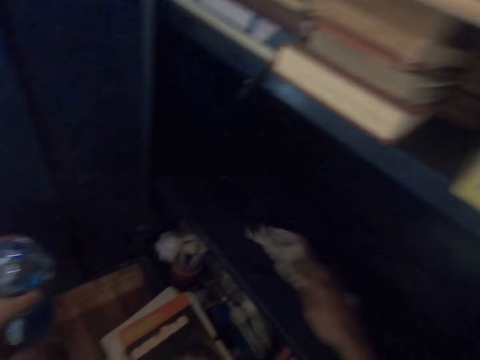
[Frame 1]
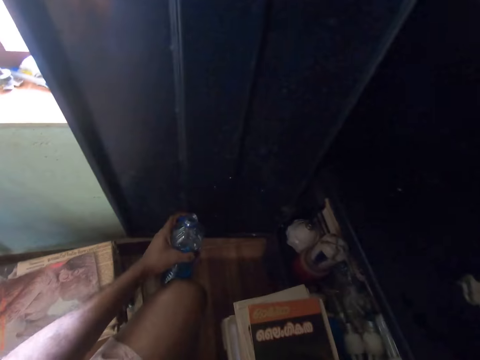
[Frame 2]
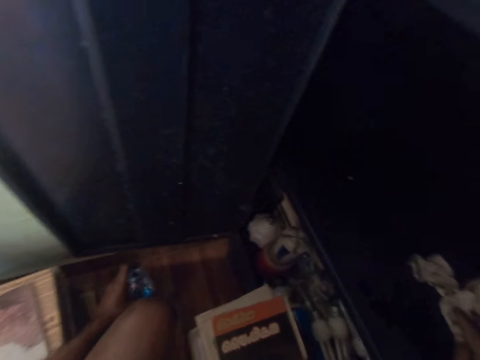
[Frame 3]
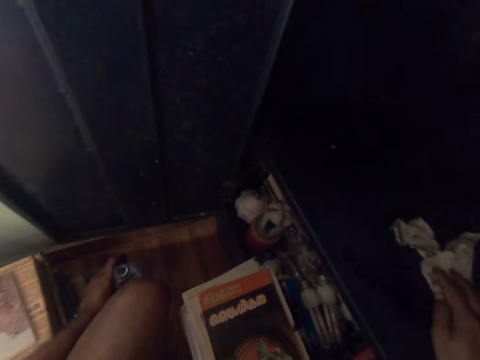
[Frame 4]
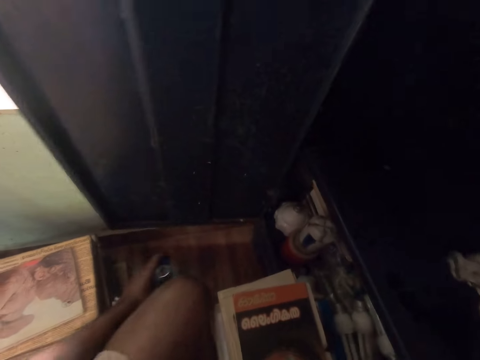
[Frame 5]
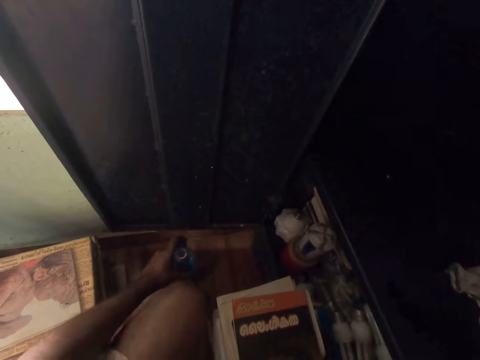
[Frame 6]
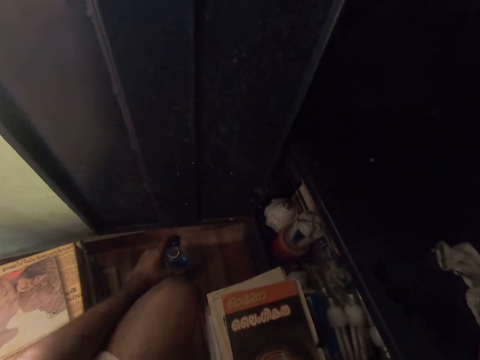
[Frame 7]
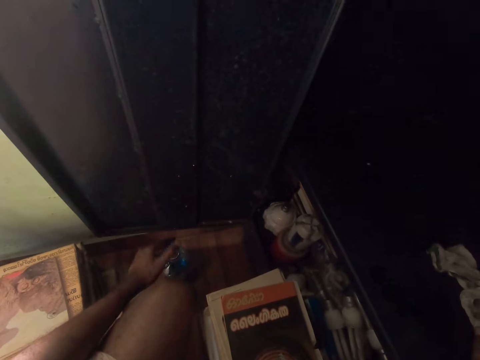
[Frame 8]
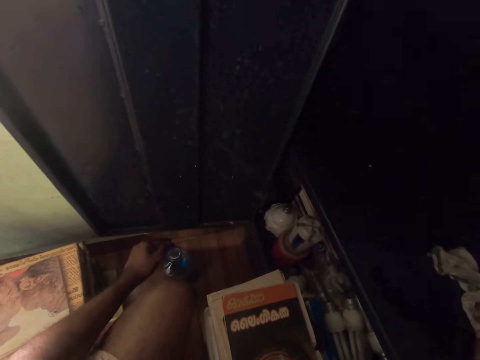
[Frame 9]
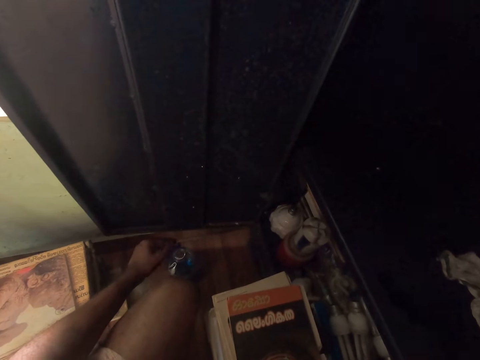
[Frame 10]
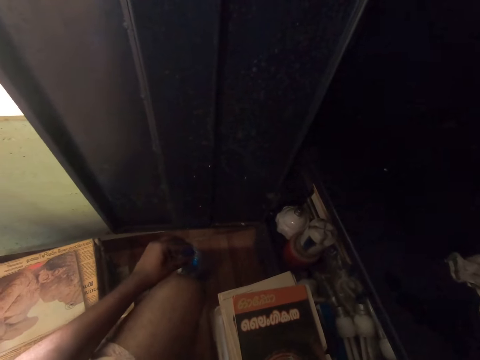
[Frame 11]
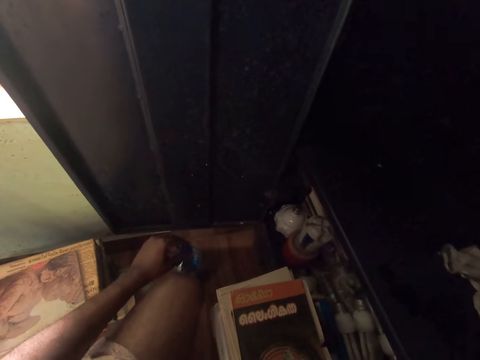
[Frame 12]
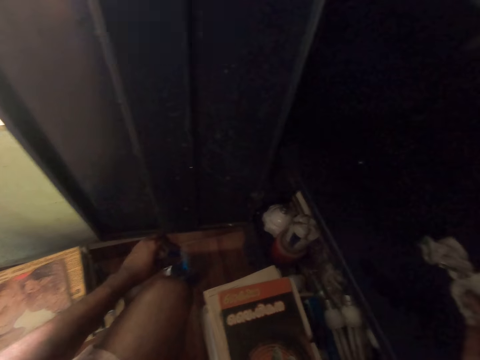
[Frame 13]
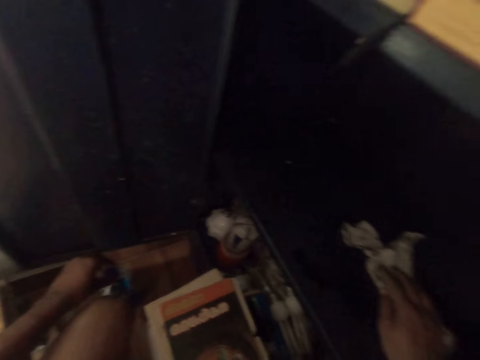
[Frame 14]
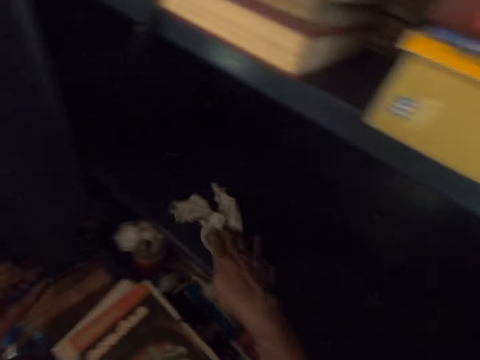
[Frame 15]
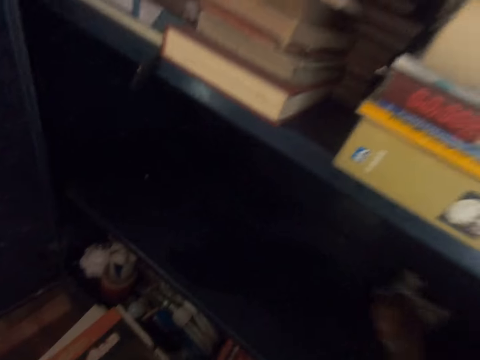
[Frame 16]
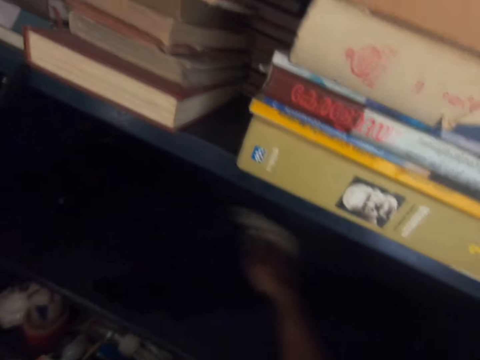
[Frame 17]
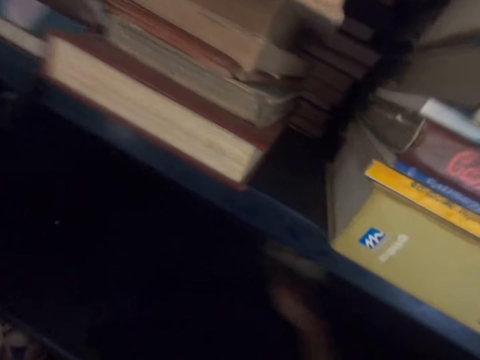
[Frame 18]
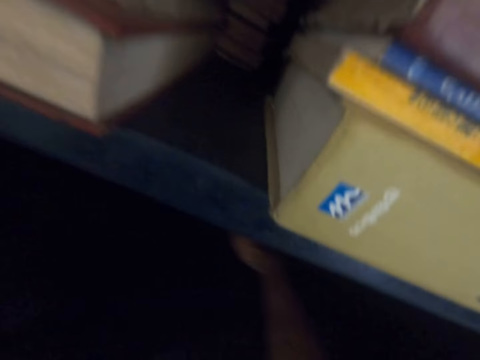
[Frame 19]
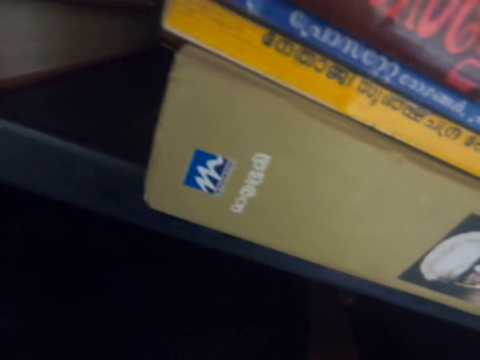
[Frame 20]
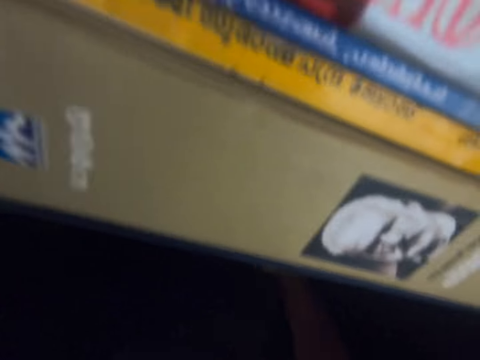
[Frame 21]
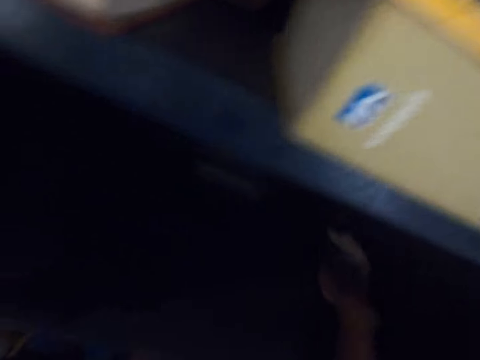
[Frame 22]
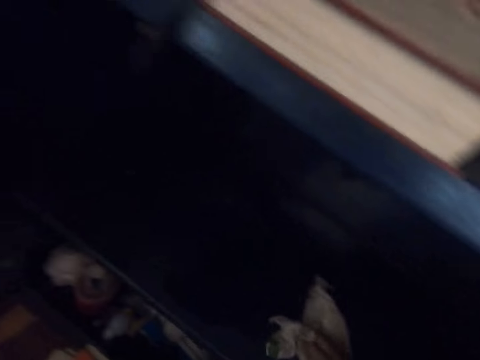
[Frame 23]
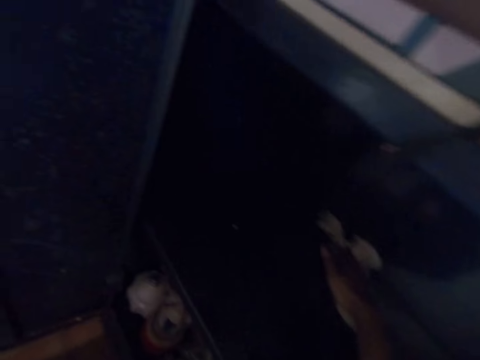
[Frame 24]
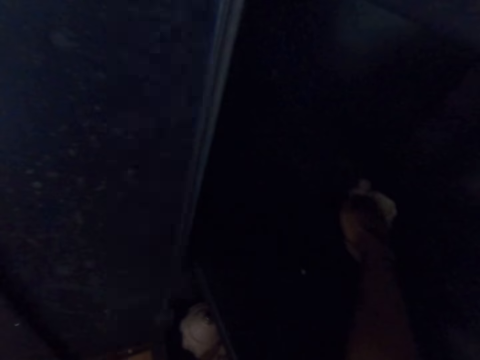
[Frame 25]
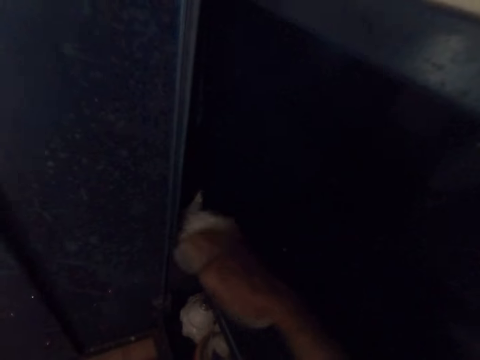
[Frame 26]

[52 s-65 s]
The camera wearer puts down the bottle of soap with his left hand. He closes the bottle with his left hand. He cleans the book shelf with the cloth.

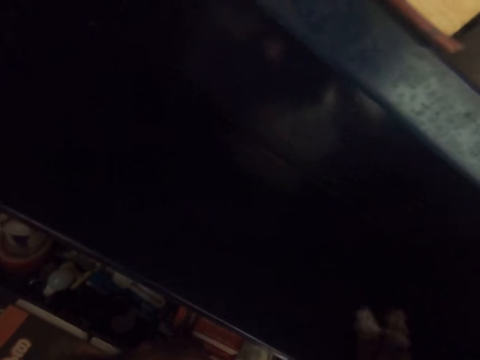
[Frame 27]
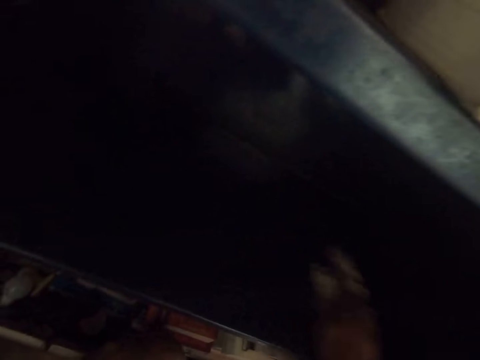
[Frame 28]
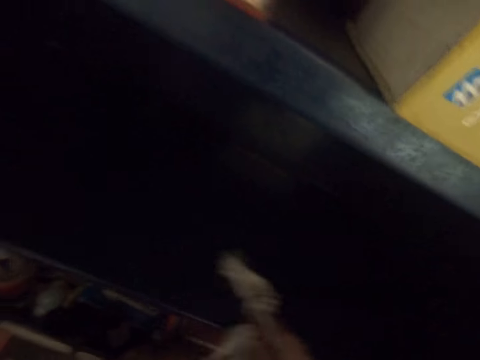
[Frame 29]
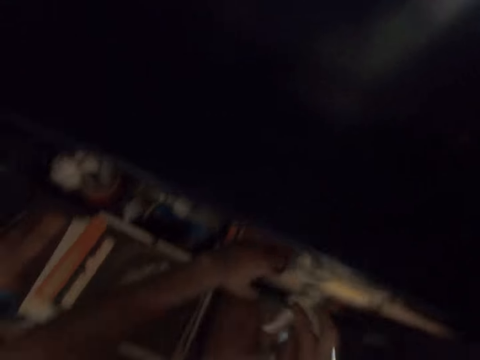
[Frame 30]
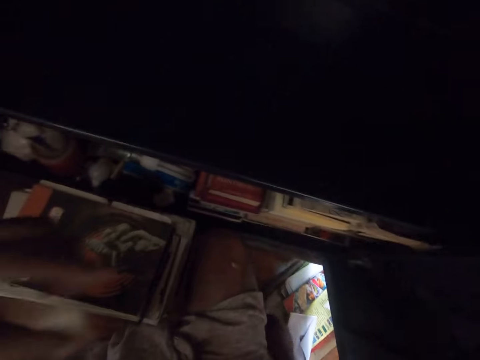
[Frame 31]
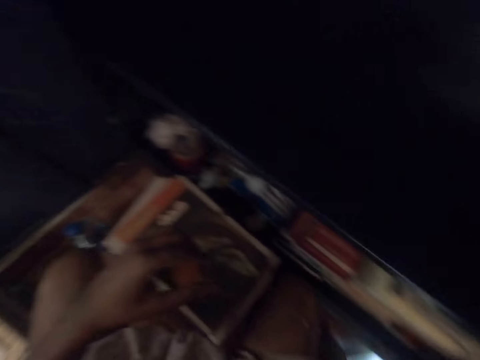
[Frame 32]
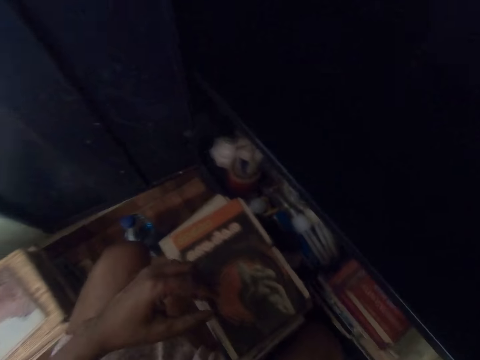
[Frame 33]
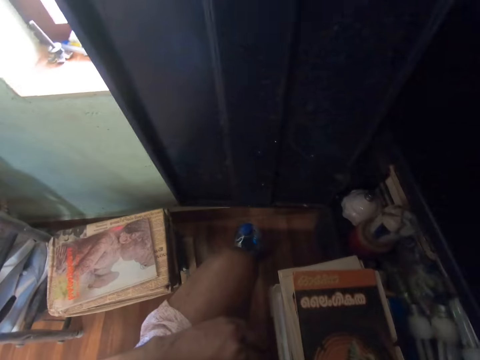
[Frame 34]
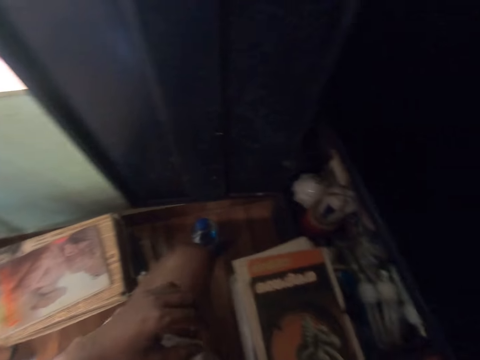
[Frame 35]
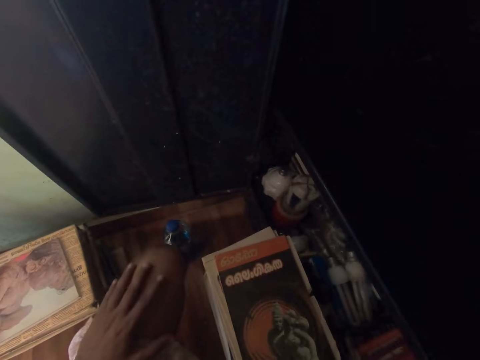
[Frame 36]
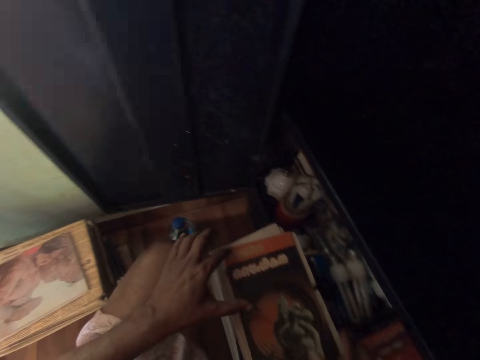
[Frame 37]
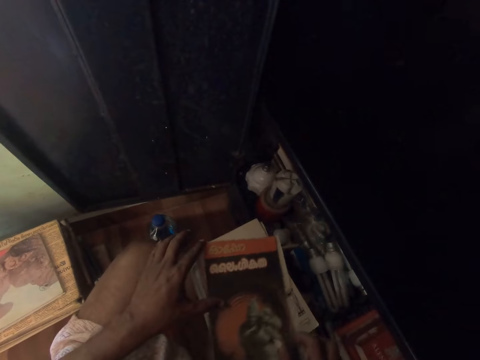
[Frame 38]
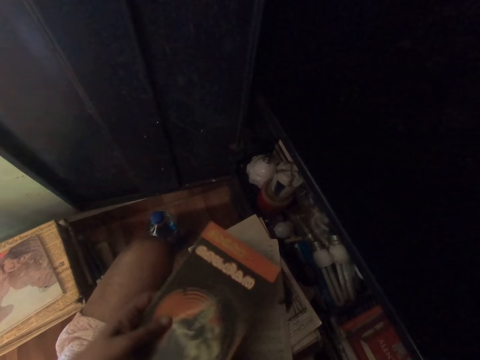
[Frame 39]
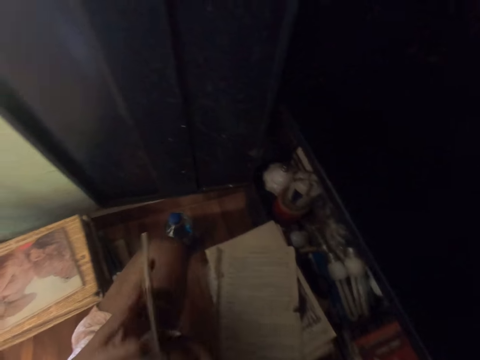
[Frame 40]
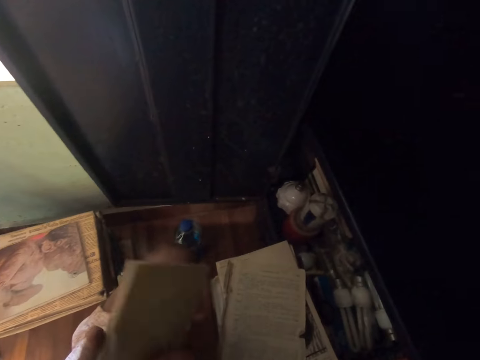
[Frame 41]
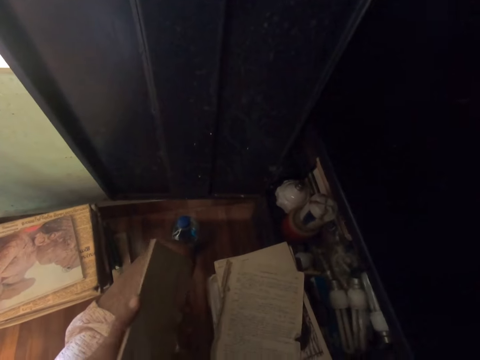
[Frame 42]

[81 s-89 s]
The camera wearer puts down the cloth. He looks on the other side. He picks up a book with both hands.

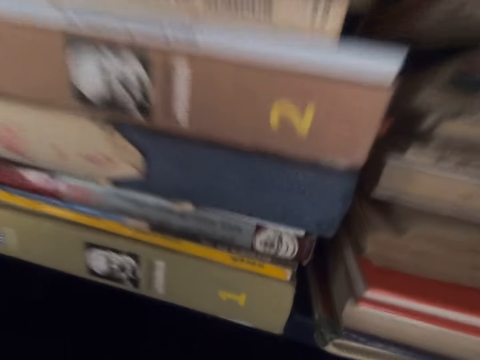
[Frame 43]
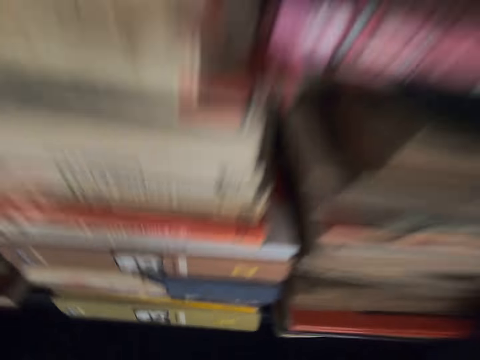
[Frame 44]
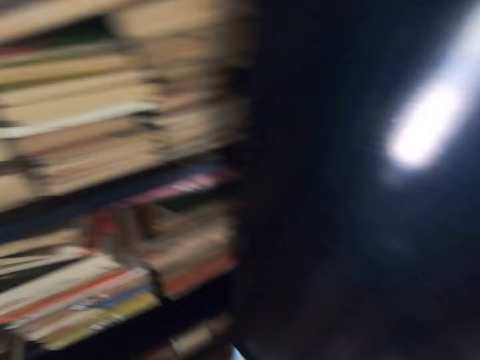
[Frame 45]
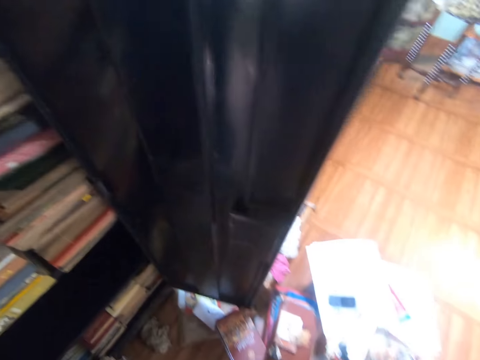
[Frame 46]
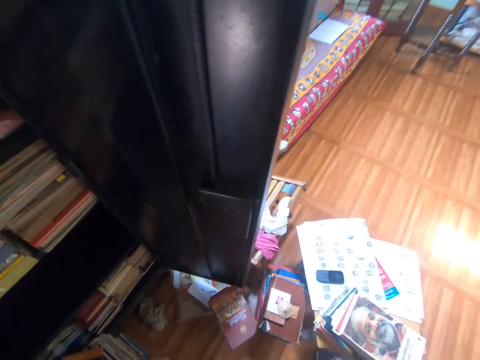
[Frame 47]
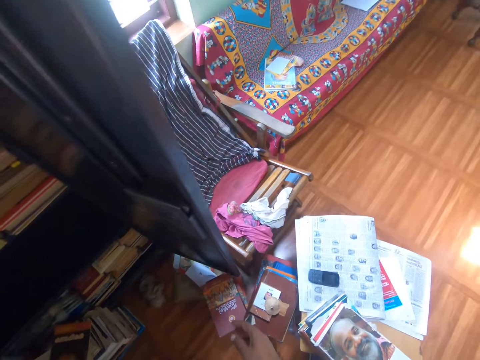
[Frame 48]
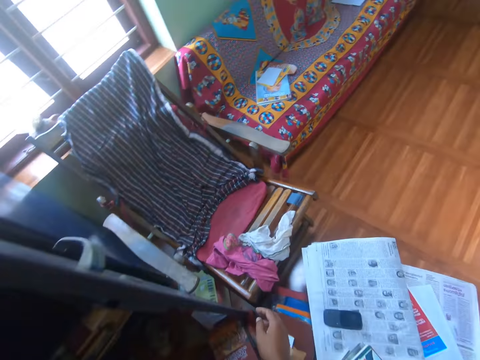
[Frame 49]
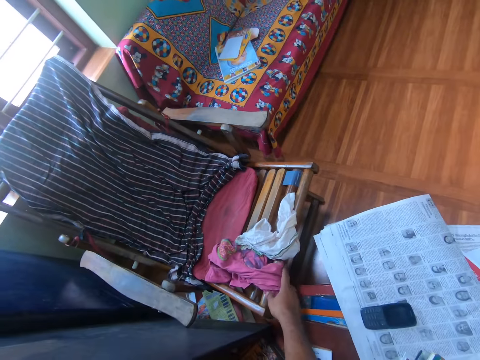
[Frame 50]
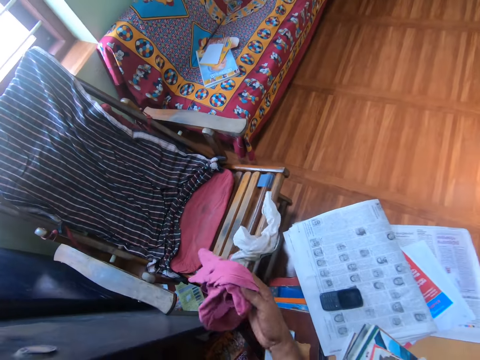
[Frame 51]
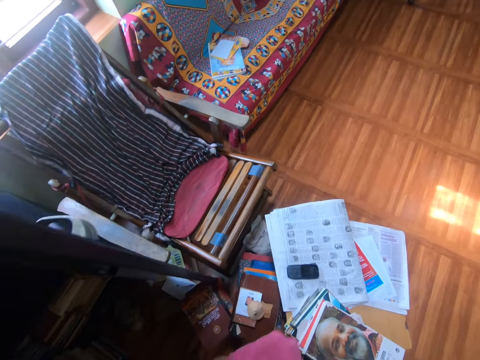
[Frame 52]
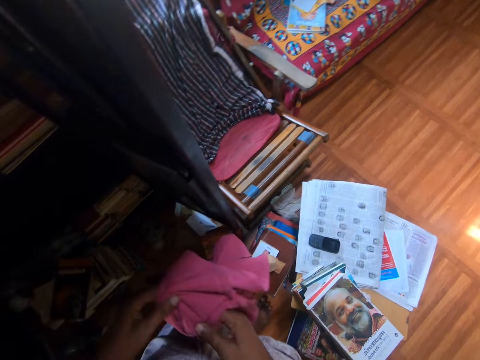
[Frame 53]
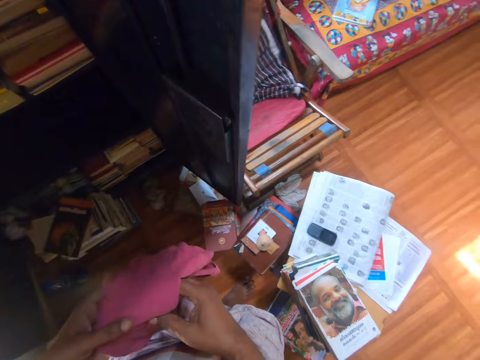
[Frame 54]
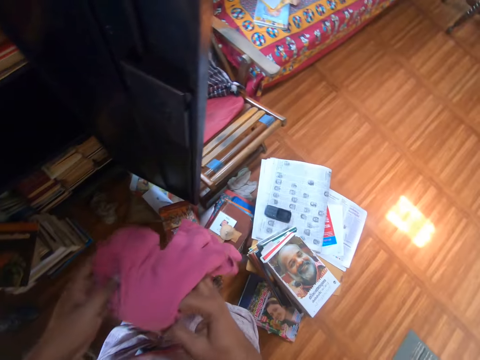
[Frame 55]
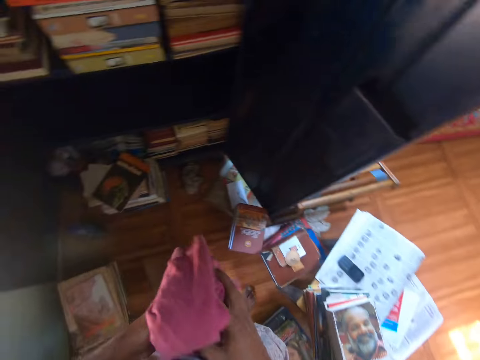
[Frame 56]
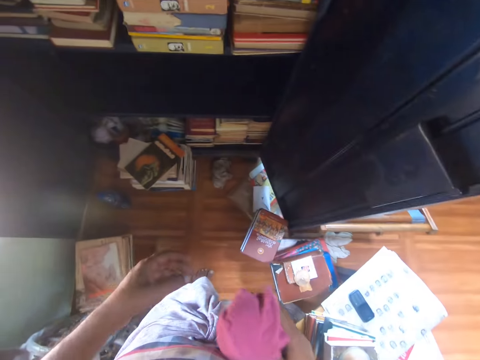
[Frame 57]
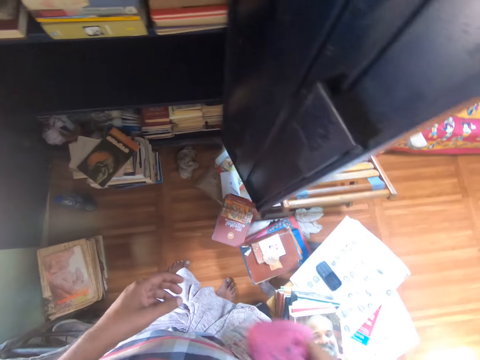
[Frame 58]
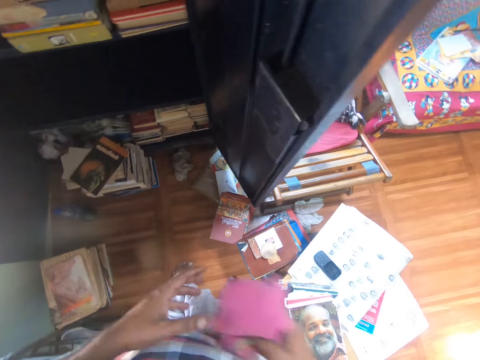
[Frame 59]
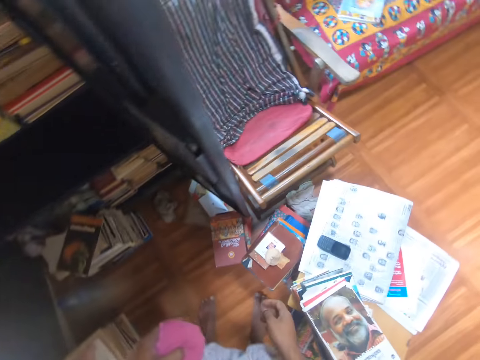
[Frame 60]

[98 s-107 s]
The camera wearer stands beside the shelf. He moves aside. He stretches his hand to the other side. He picks up a cloth with his right hand. He holds the cloth with both hands. He holds the cloth with his right hand. He passes the cloth from his right hand to the left hand. He holds the cloth with the other hand.
